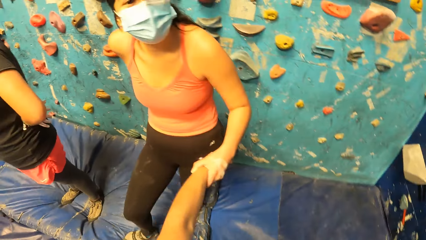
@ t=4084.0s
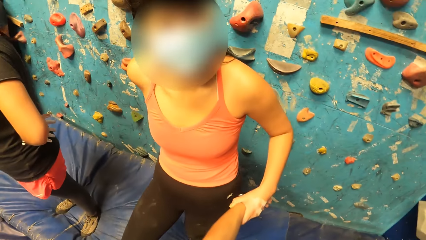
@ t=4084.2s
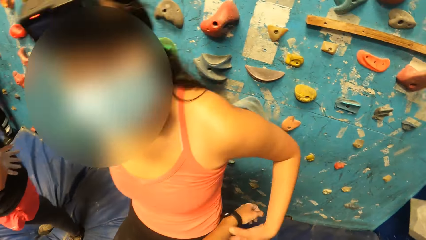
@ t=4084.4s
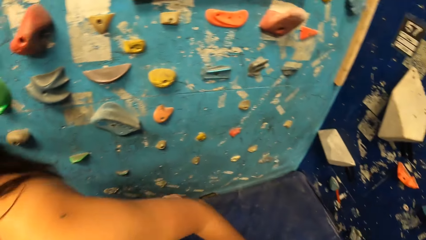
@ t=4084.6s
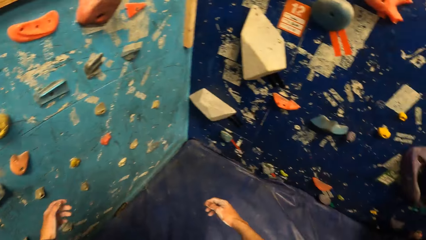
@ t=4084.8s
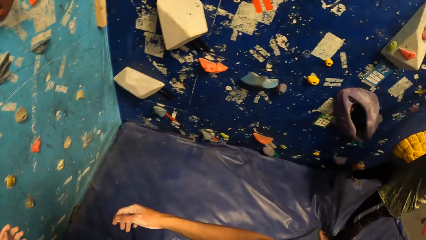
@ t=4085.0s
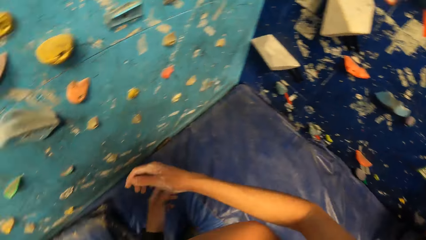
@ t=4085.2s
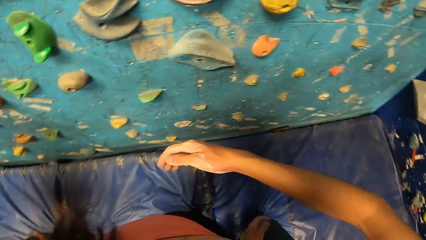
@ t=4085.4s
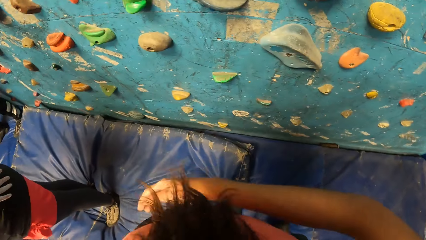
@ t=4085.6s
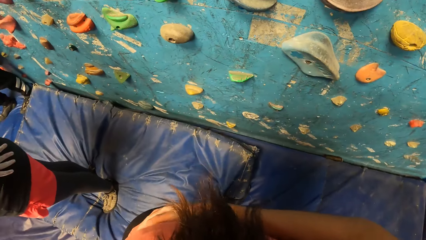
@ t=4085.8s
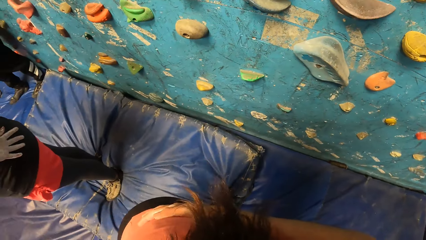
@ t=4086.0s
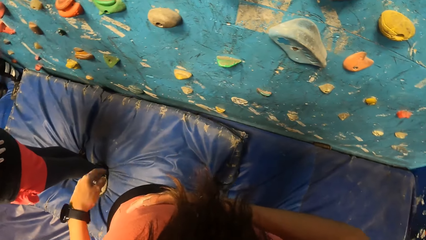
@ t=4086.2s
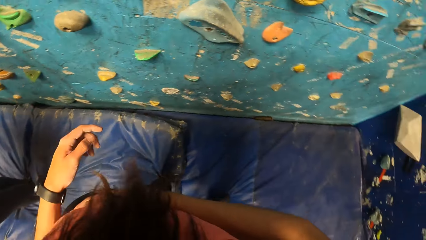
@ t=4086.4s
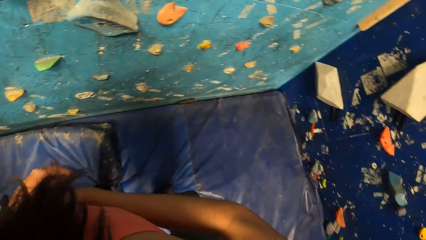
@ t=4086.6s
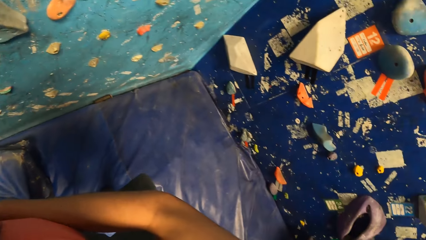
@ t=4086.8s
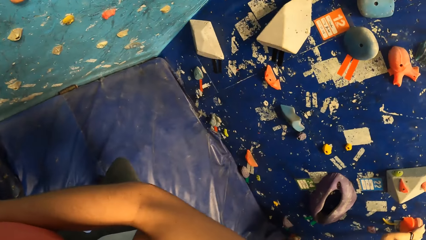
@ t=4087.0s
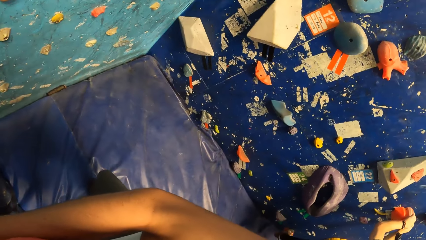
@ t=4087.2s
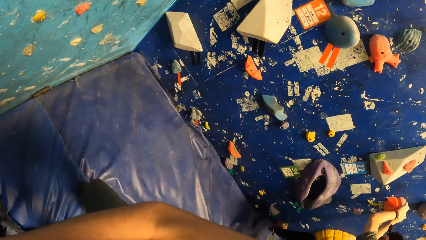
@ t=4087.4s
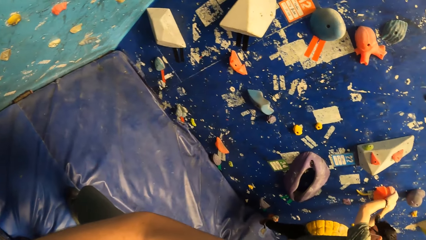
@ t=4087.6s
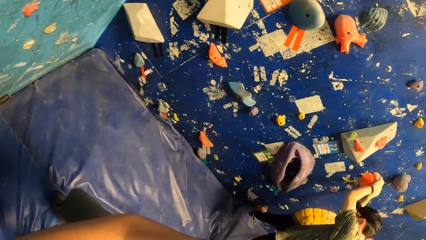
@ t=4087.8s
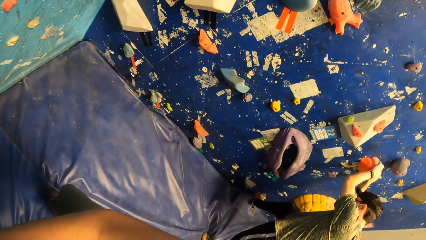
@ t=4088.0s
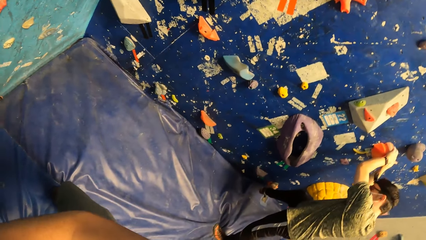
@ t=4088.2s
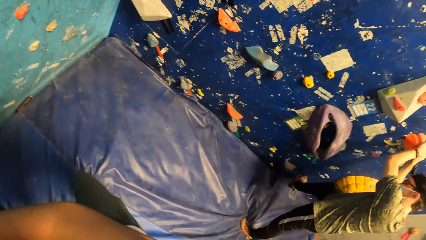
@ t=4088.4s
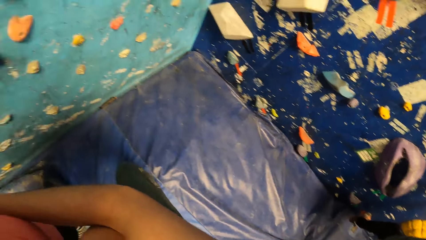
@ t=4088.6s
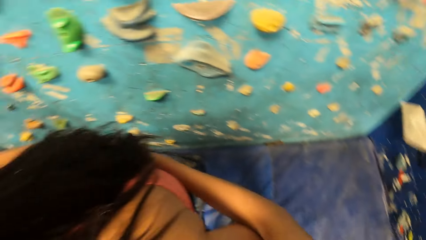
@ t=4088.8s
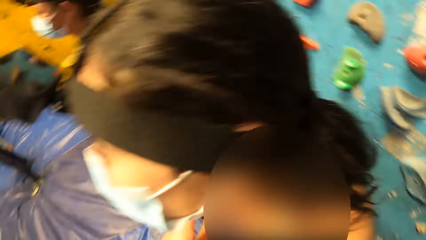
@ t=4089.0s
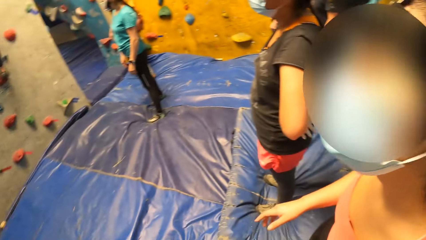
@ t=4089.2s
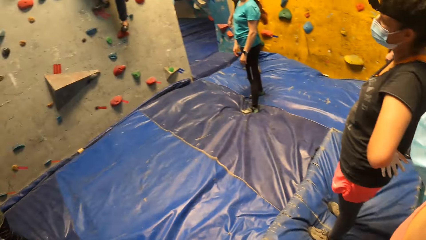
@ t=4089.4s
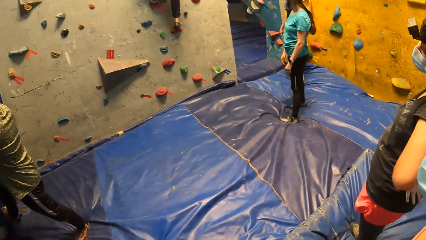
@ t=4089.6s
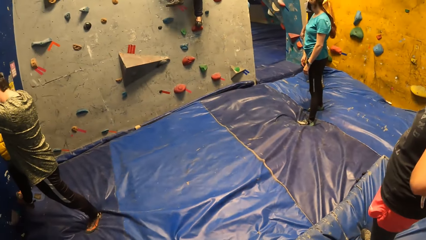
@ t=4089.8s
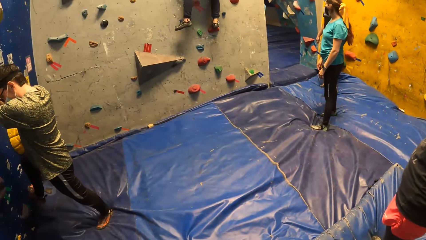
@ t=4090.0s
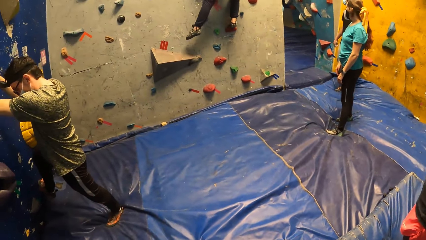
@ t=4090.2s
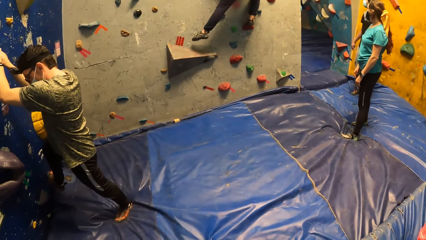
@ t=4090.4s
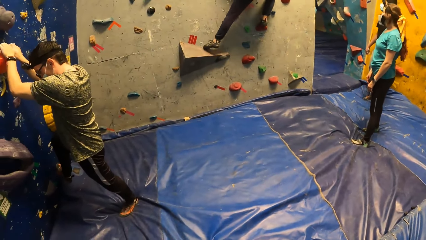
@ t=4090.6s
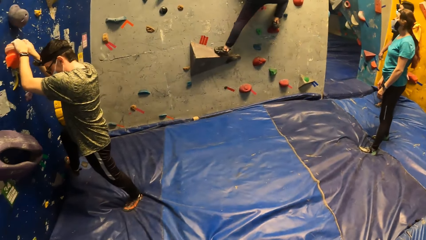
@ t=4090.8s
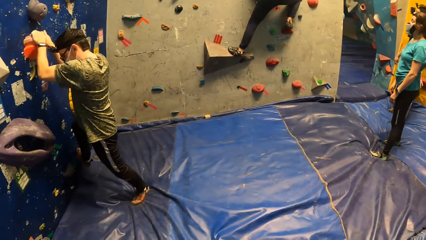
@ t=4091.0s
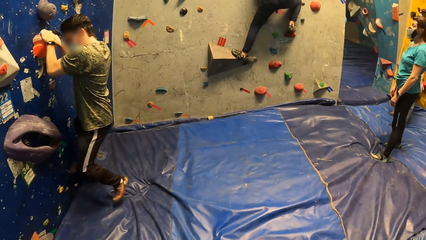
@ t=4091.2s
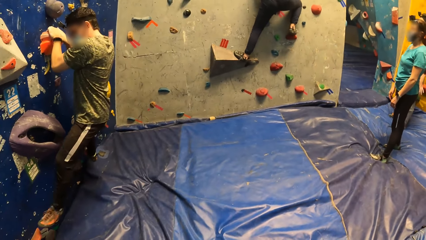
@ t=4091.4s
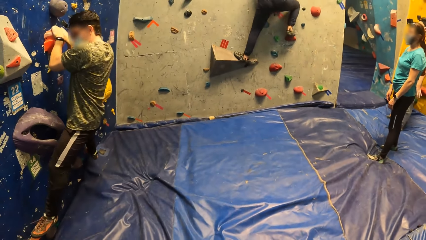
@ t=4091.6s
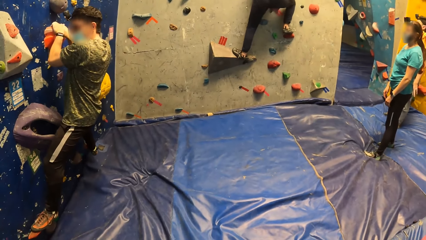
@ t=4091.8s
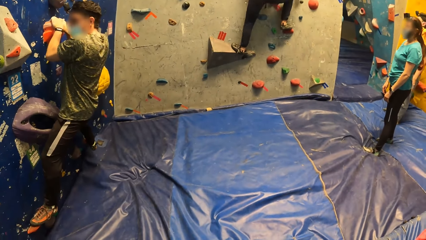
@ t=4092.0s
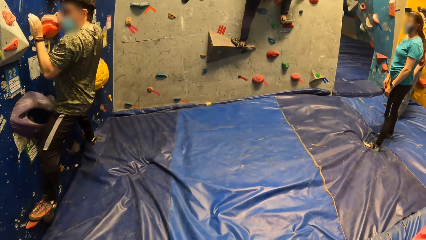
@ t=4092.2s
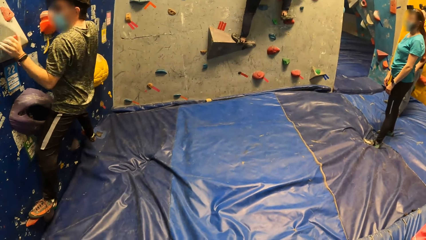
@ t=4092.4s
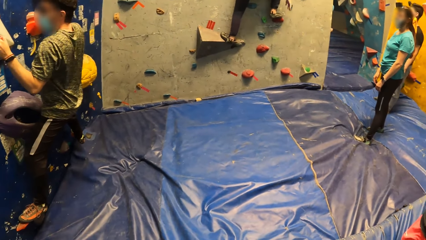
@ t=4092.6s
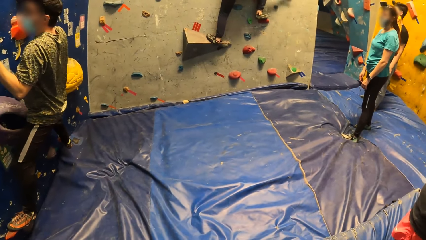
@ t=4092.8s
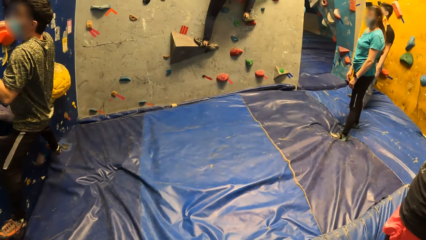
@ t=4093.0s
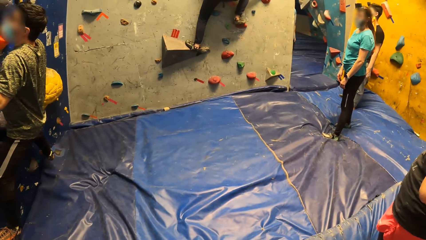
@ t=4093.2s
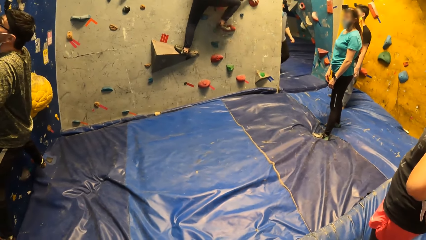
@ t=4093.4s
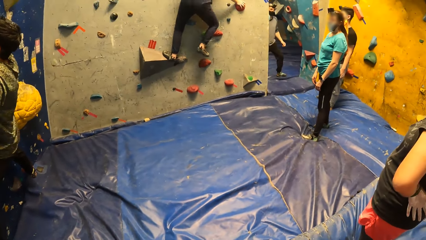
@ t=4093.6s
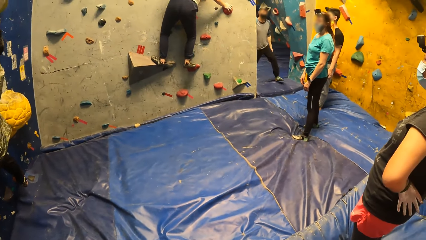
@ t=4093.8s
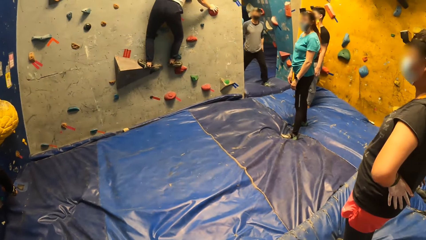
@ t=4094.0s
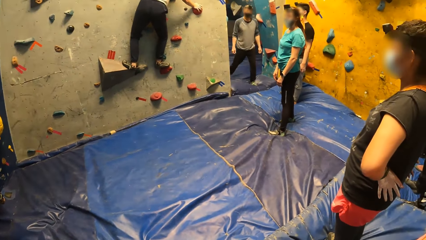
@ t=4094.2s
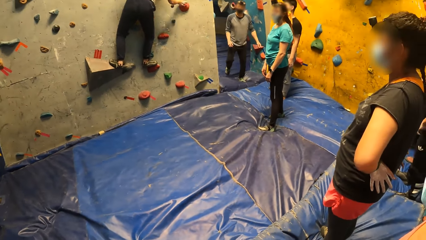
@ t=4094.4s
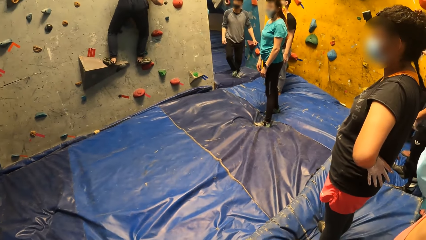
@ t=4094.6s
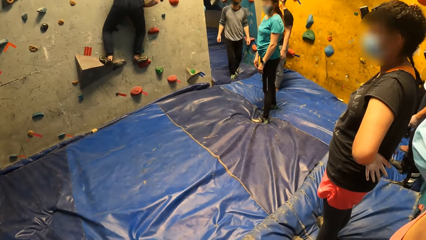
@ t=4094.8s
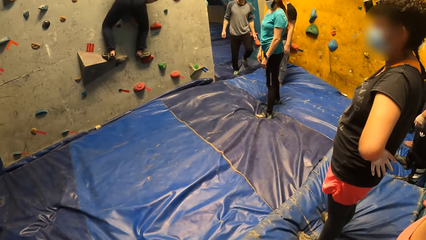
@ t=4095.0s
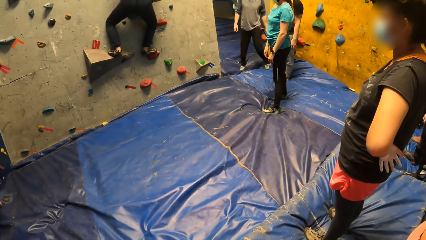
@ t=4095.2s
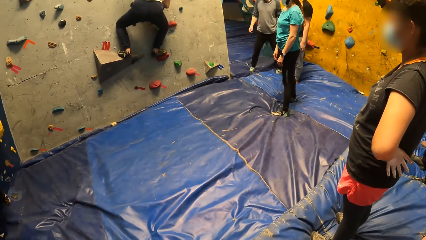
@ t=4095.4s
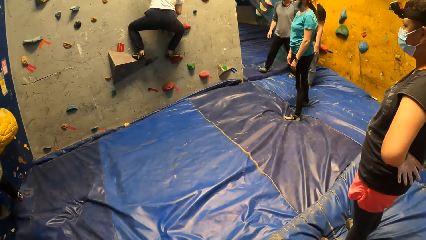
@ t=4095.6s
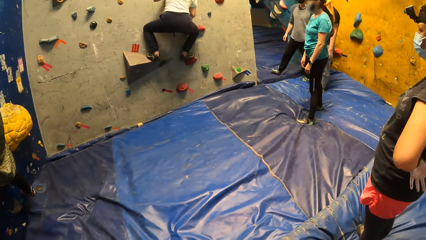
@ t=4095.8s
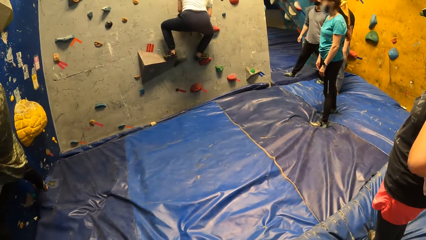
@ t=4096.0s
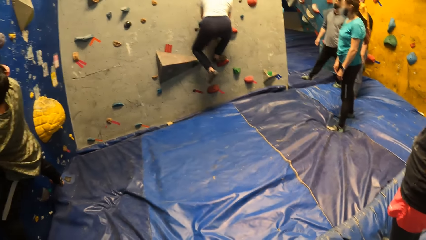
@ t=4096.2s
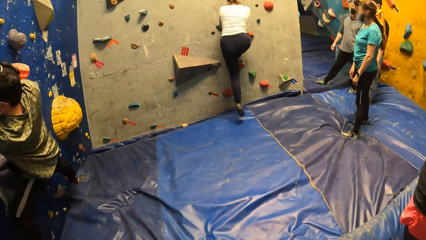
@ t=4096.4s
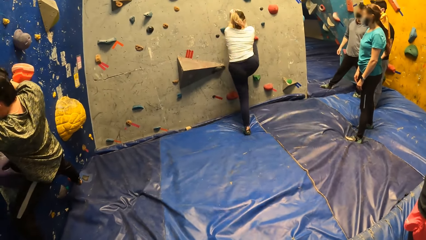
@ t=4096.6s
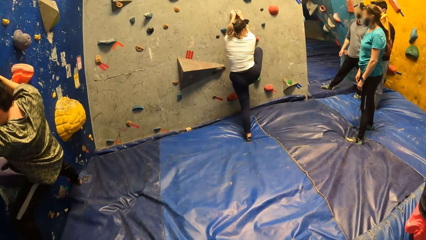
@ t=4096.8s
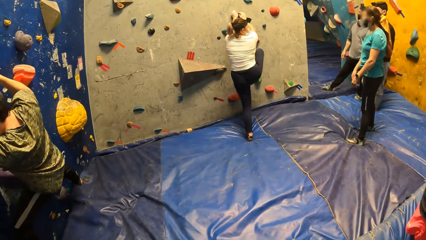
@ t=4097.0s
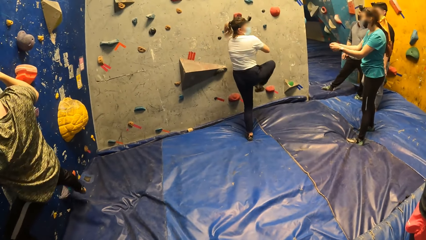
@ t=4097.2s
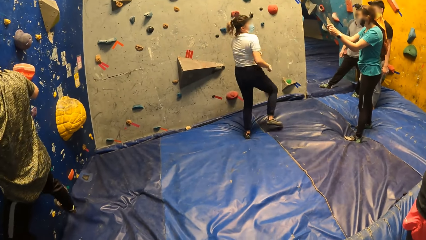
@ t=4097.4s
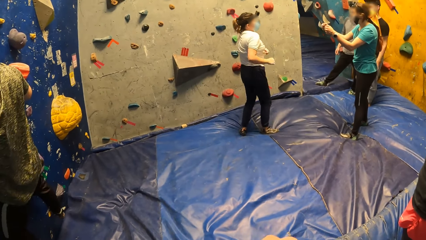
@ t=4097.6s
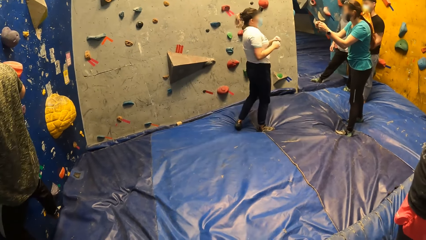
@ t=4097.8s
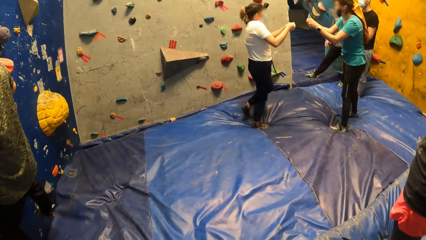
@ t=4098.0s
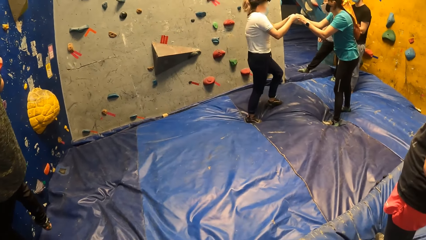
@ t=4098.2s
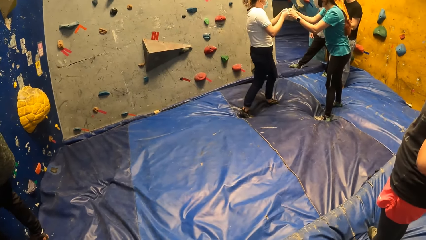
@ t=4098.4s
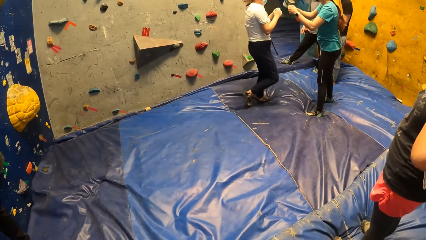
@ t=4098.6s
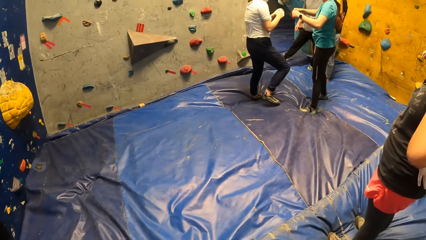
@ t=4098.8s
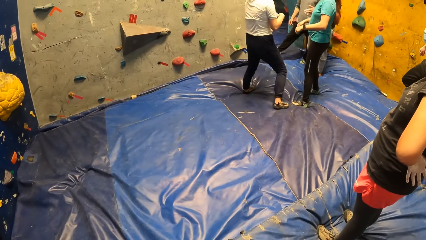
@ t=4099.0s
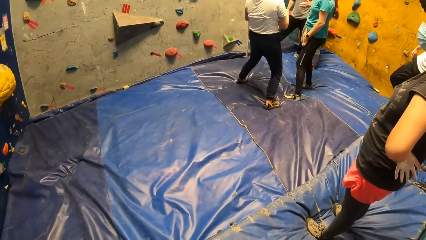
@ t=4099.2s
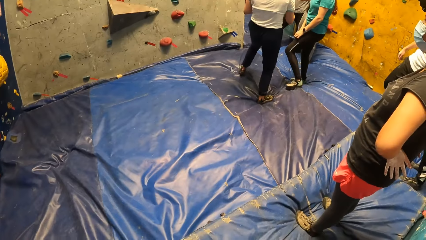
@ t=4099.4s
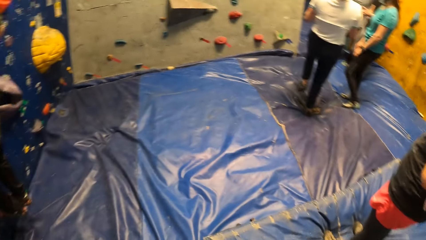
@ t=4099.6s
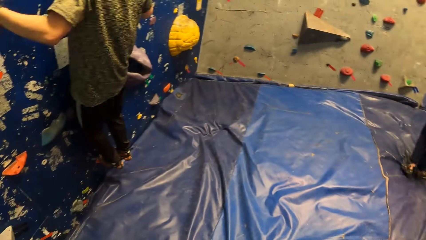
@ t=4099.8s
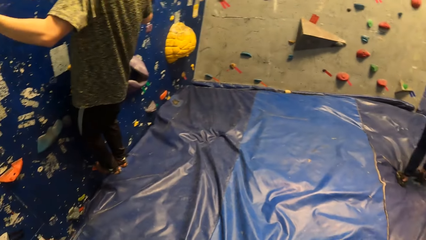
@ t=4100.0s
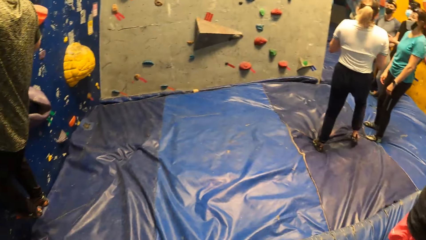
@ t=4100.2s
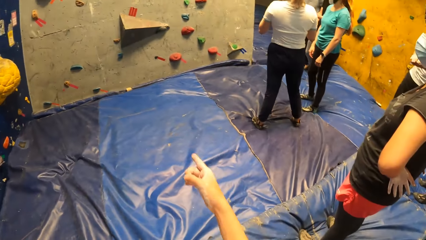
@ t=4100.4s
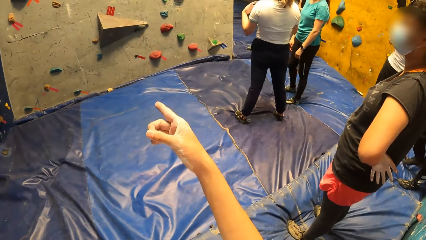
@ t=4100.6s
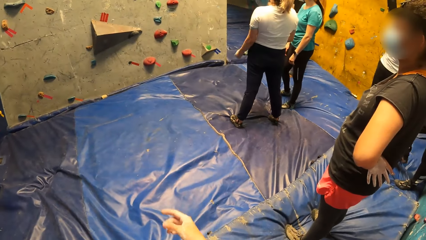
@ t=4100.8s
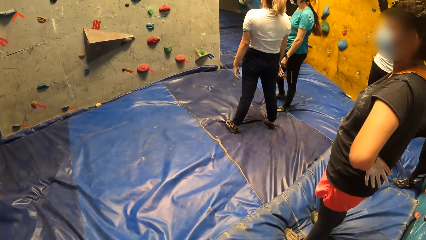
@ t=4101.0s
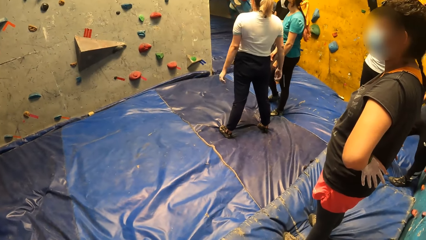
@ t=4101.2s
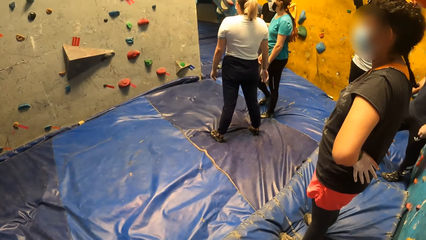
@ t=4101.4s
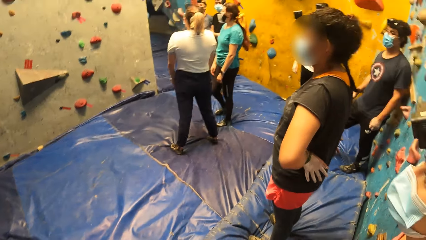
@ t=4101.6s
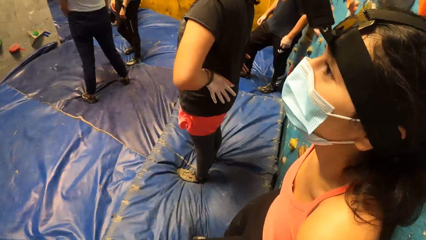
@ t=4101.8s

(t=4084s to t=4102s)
A woman holds the left hand of the camera wearer with her left hand. The camera wearer hugs the woman. He looks around the room. Another woman climbs down a rock wall with both hands. A man climbs the rock wall with both hands. The other woman removes both hands from a rock on the rock wall. She bumps fists with a third woman. The camera wearer points at the rock wall with his right hand.
